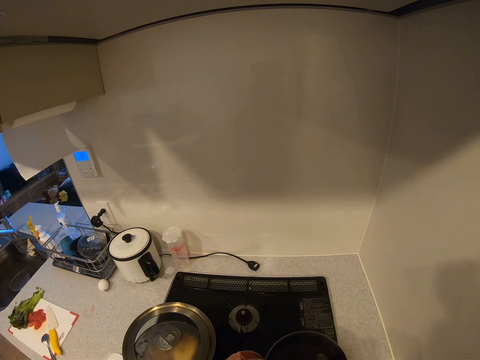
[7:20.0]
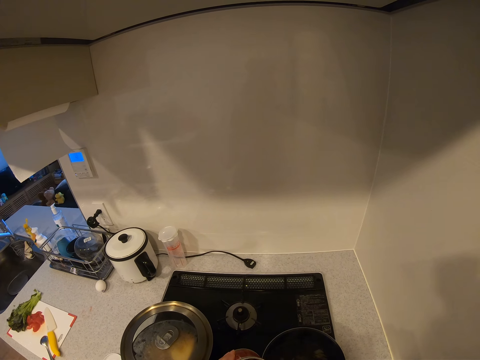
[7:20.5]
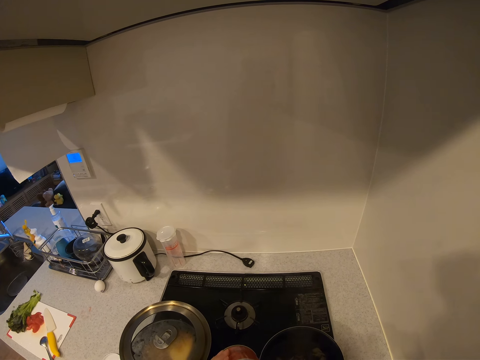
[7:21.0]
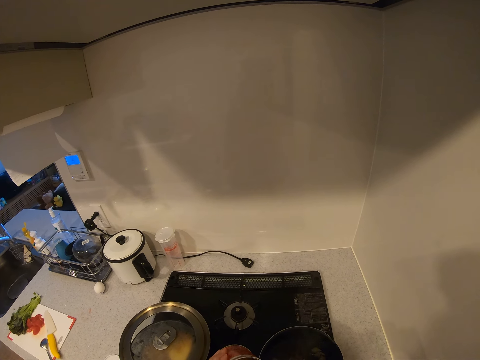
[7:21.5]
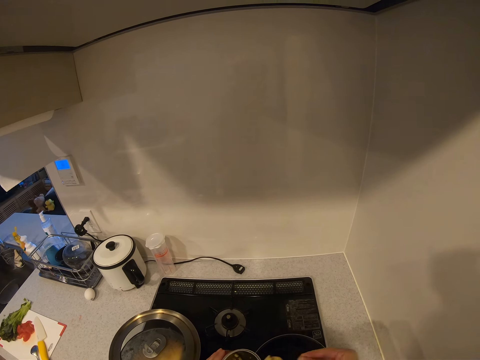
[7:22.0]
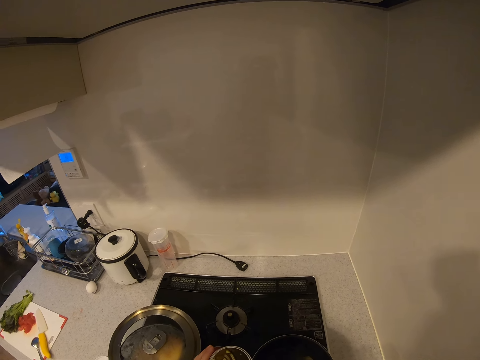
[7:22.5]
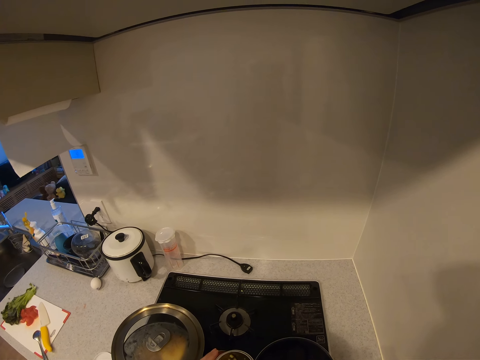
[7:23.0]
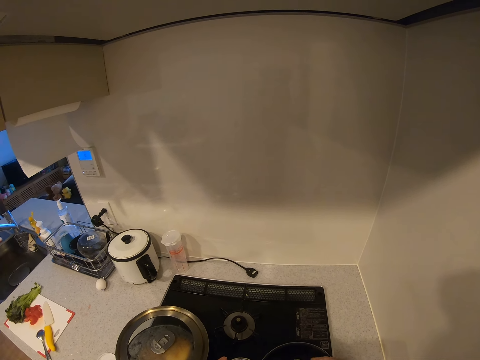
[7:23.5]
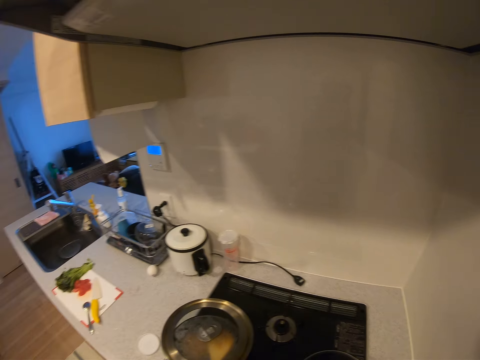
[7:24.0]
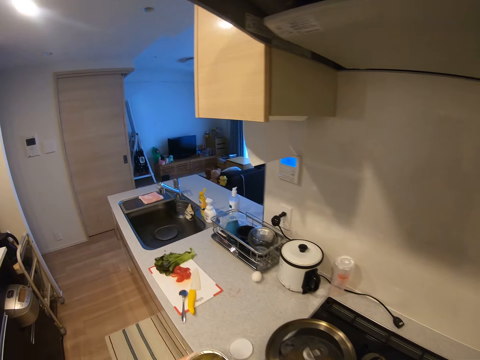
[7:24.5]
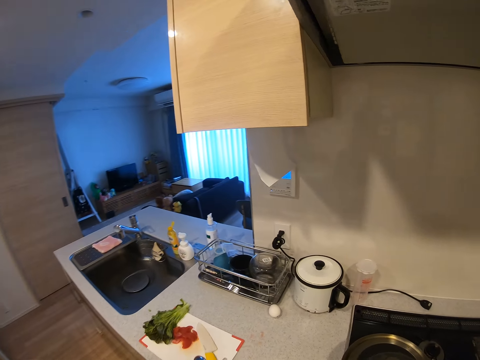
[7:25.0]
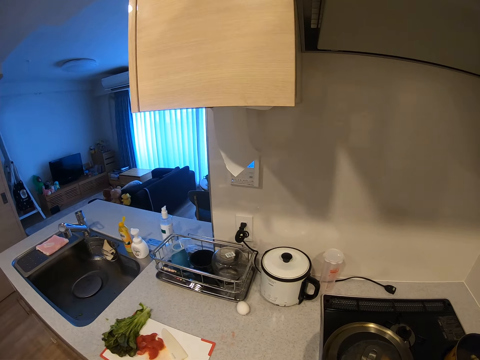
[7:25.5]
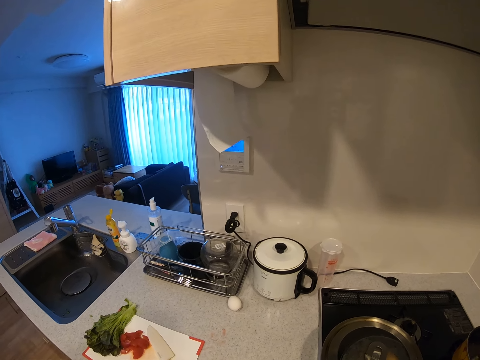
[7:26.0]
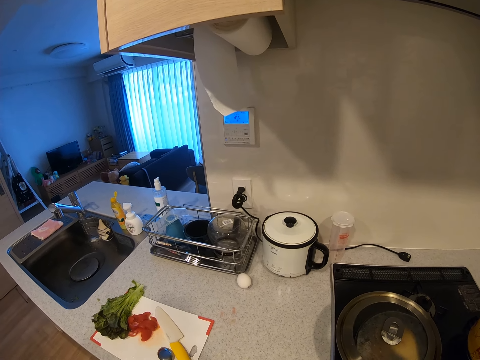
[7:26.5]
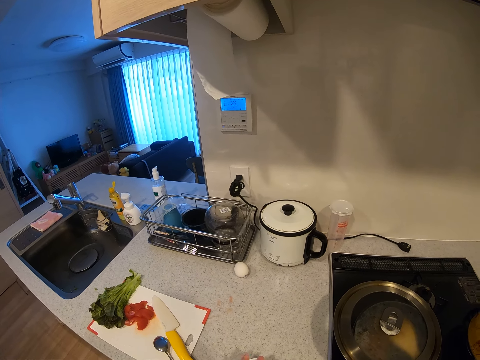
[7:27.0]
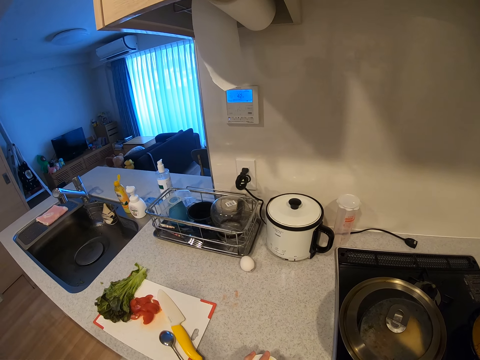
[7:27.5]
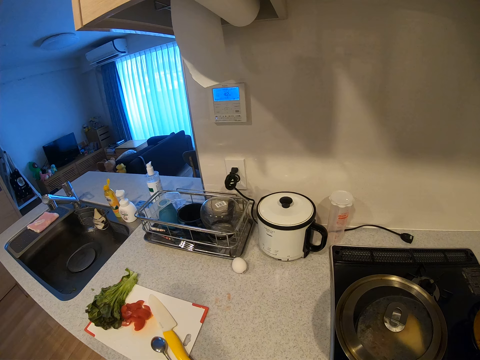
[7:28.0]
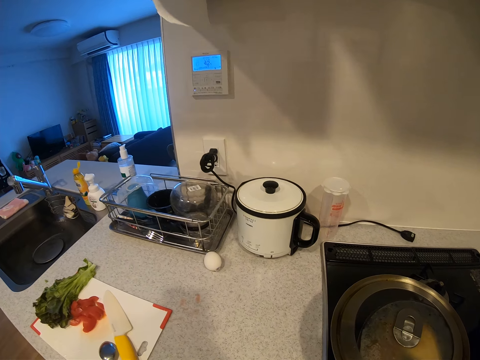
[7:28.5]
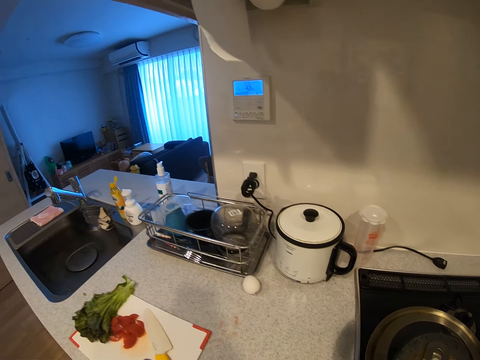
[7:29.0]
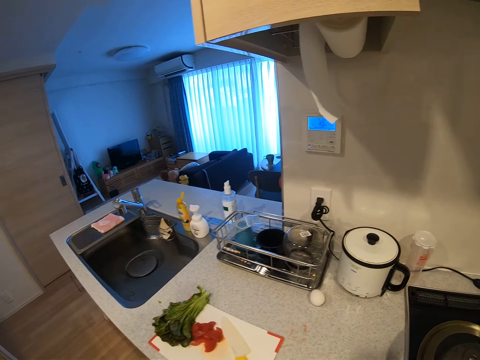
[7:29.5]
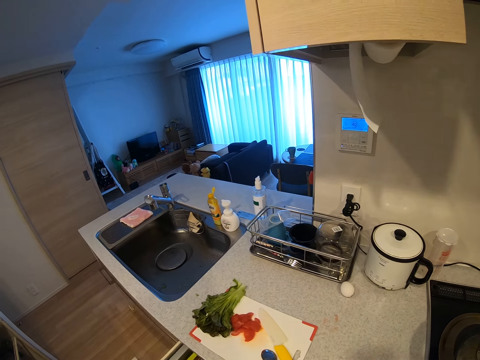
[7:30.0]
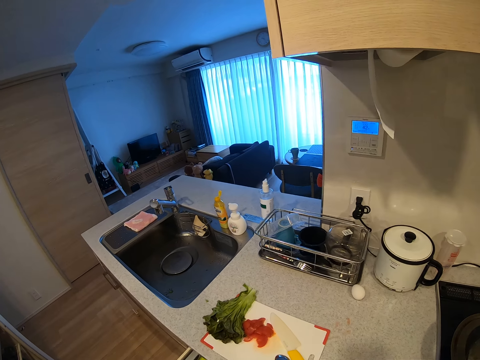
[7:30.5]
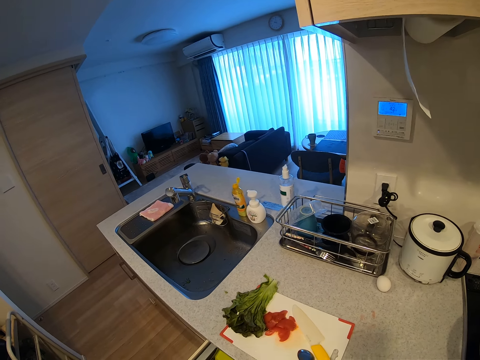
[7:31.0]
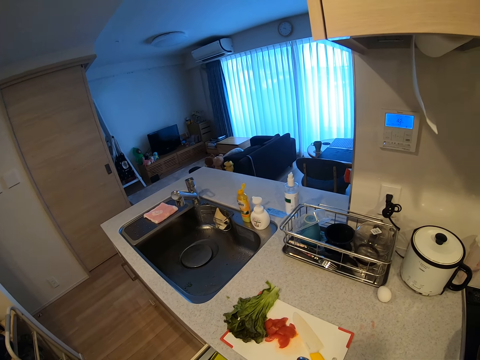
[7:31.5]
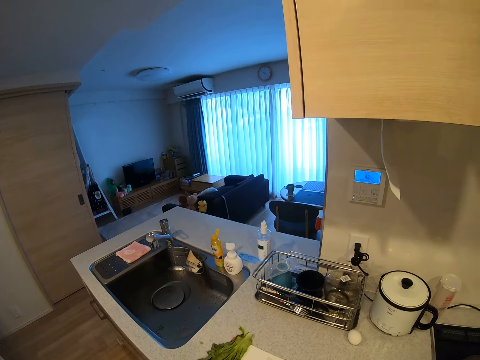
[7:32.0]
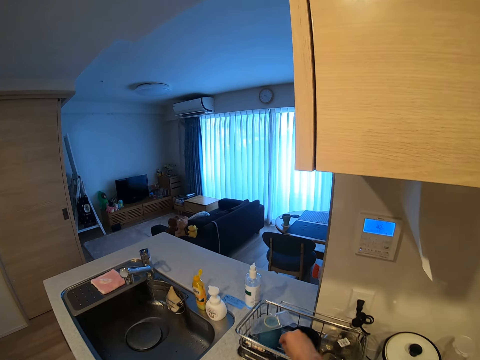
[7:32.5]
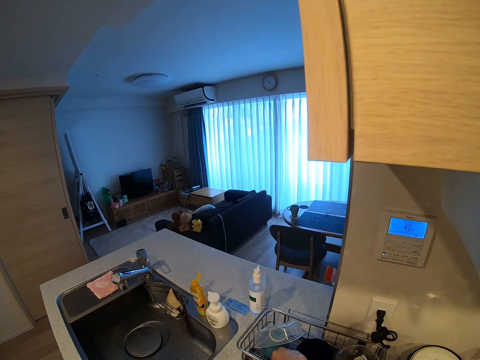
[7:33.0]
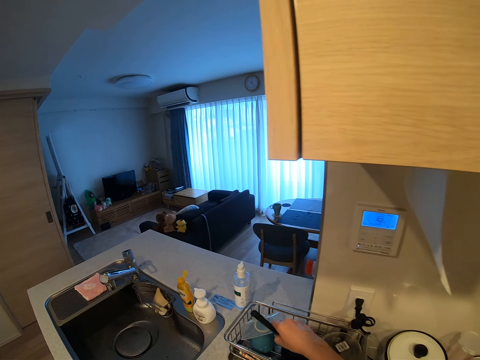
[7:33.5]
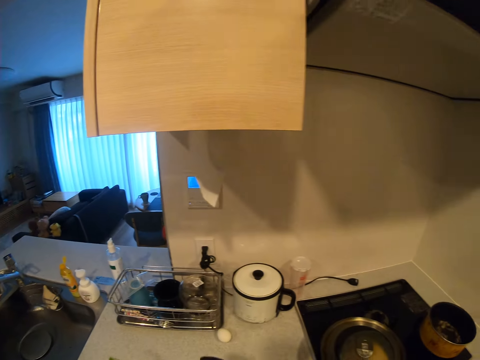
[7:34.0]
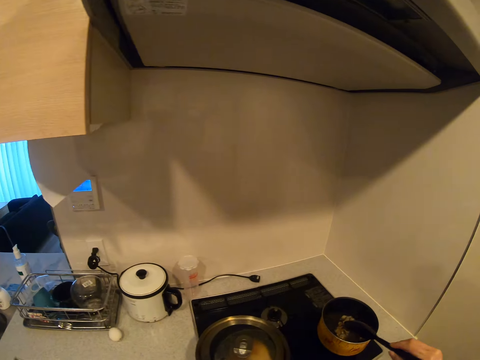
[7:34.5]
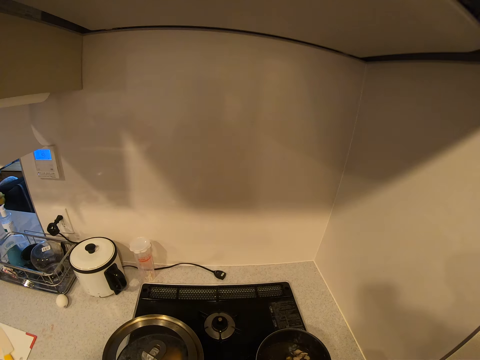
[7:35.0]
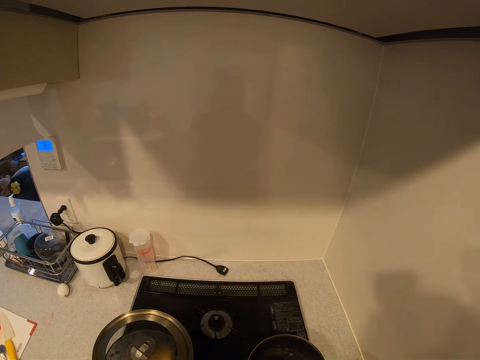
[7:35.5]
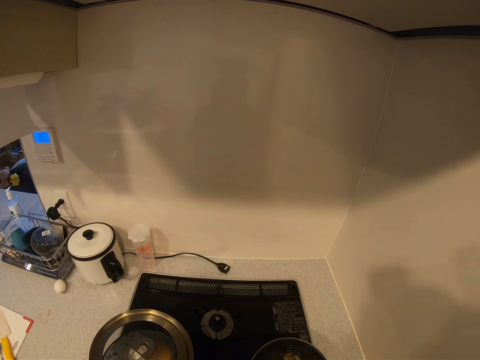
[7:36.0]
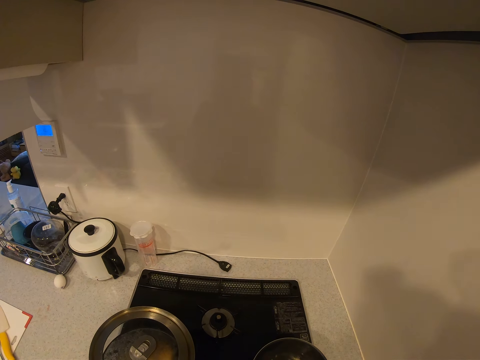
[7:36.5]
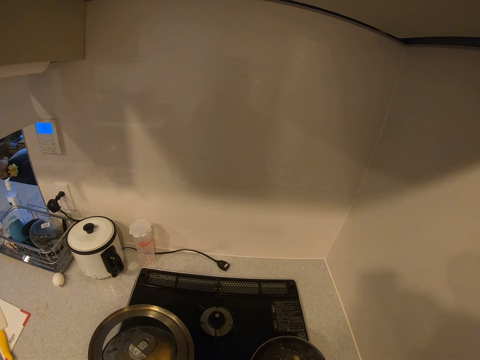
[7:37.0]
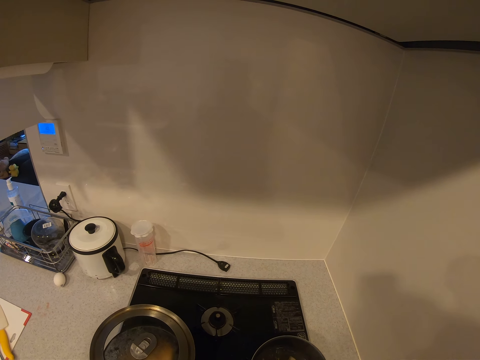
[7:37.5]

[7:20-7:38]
The camera wearer stirs food. They move a step. They pick up a container cover from the kitchen worktop. They pull a kitchen drawer. They pick up a cooking spoon from a rack. They stir the soup in the pot with the cooking spoon.

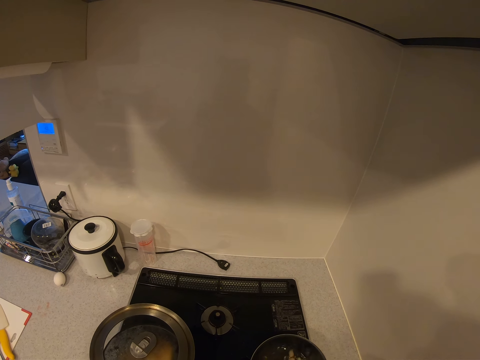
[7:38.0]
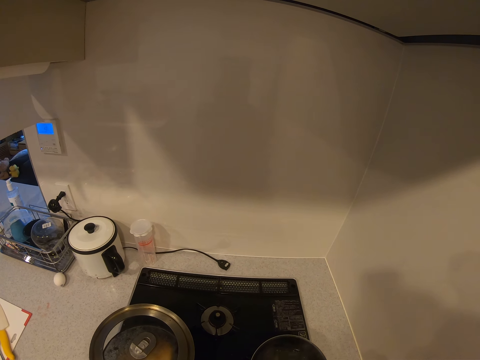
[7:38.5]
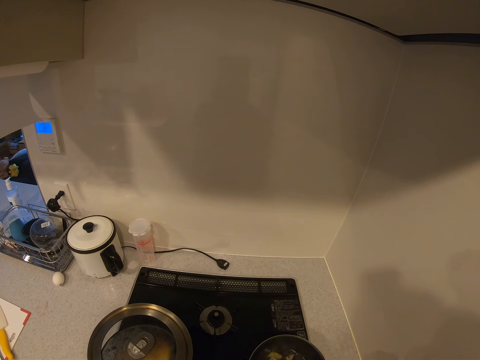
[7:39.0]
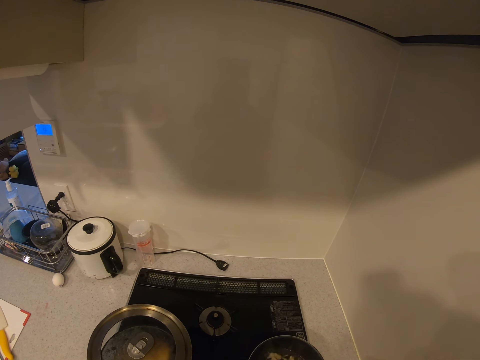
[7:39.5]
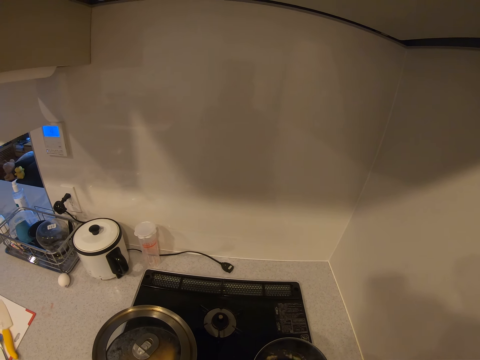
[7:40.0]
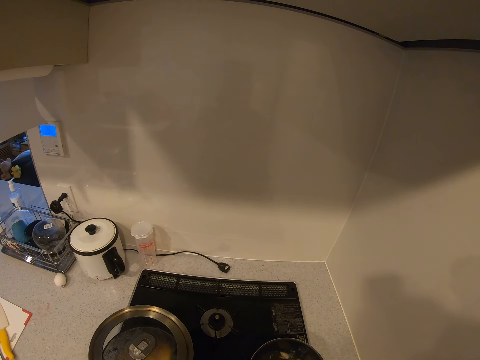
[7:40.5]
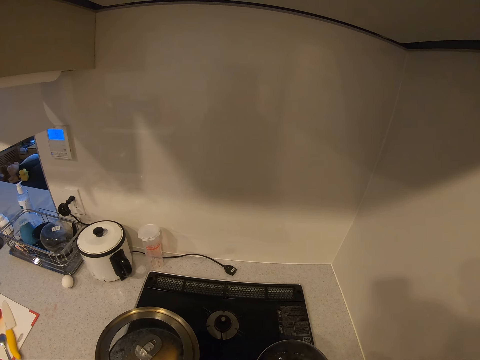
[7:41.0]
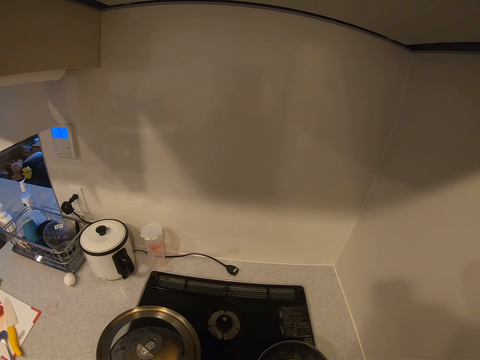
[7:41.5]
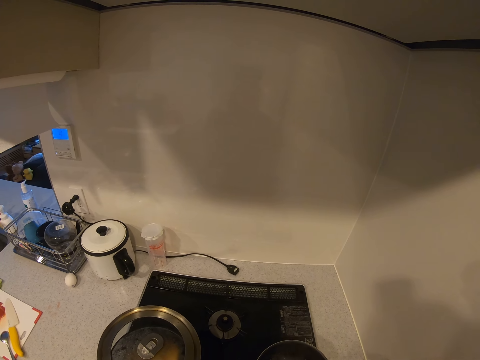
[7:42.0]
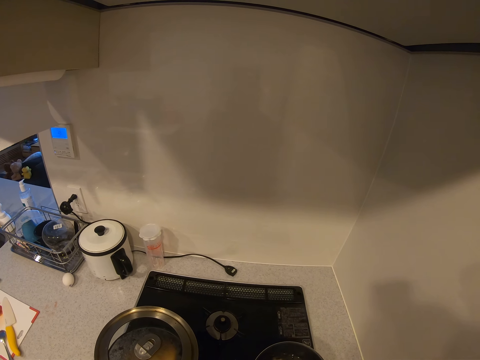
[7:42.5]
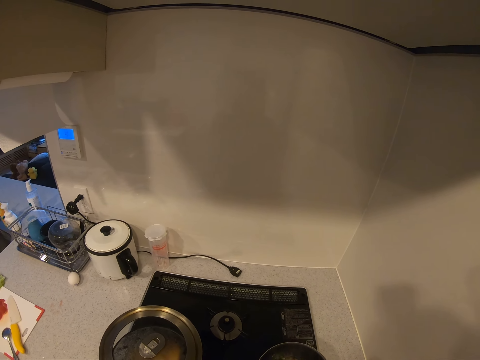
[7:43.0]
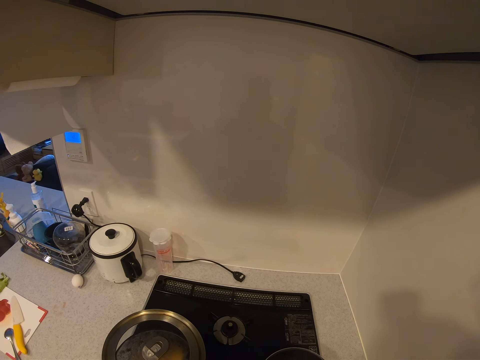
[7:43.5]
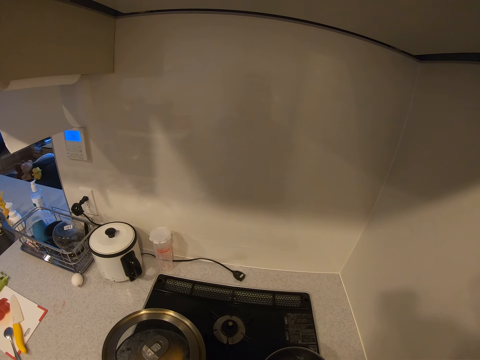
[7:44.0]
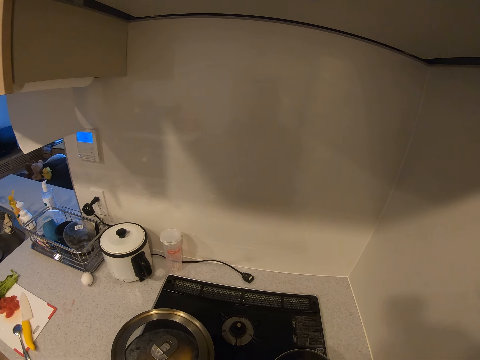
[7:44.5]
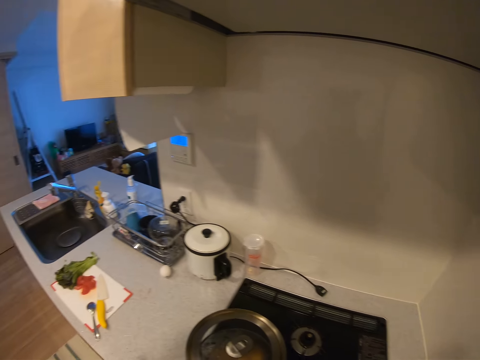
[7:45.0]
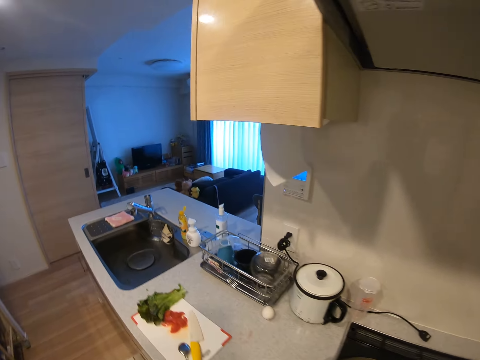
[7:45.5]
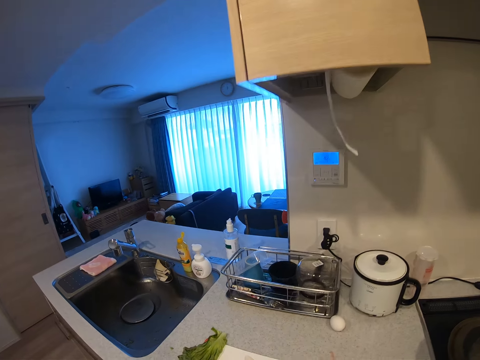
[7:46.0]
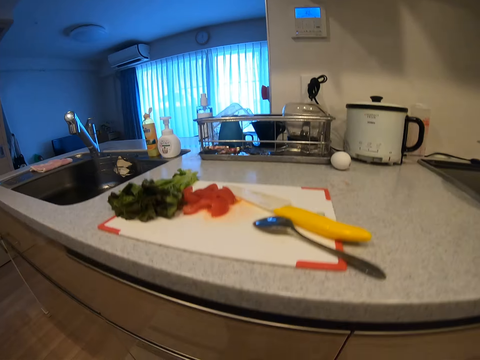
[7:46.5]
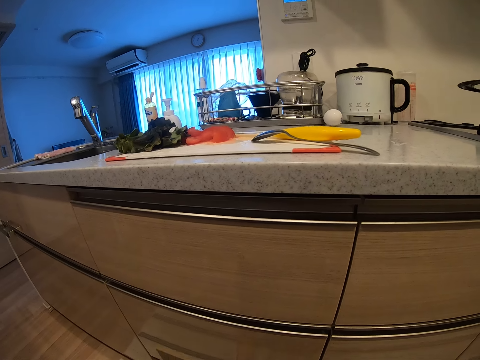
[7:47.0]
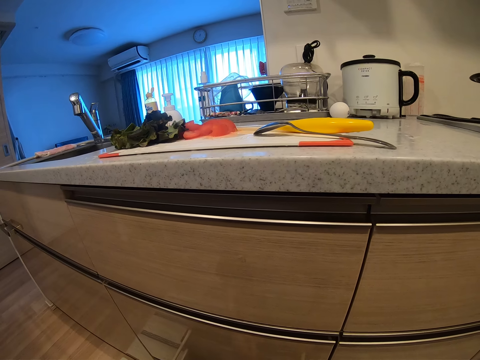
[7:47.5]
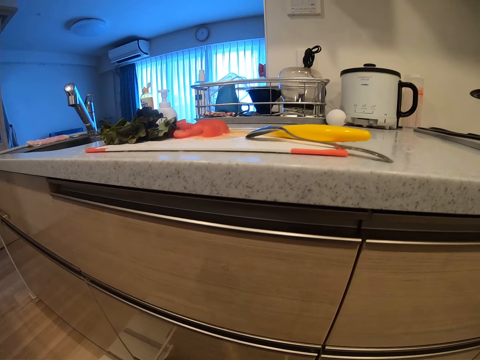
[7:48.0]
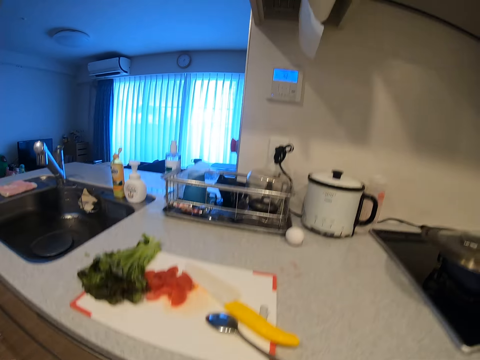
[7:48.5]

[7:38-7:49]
The camera wearer walks around the room and looks at the cabinetry.
